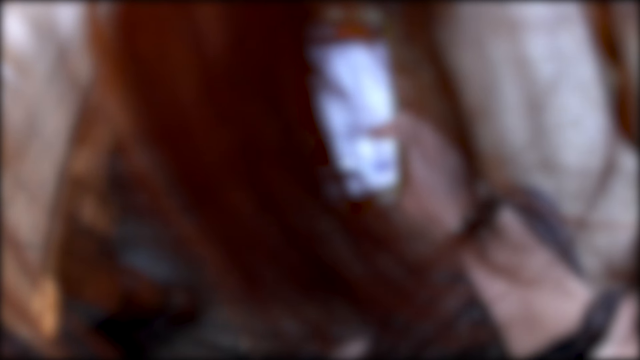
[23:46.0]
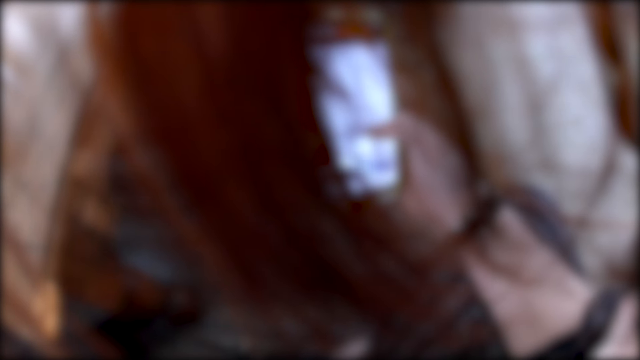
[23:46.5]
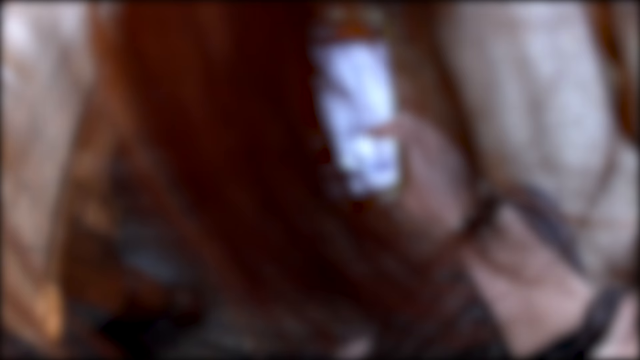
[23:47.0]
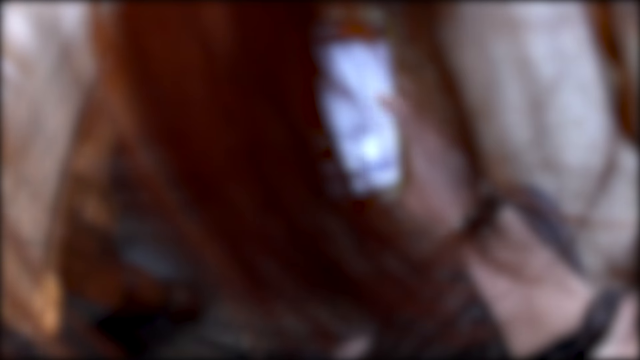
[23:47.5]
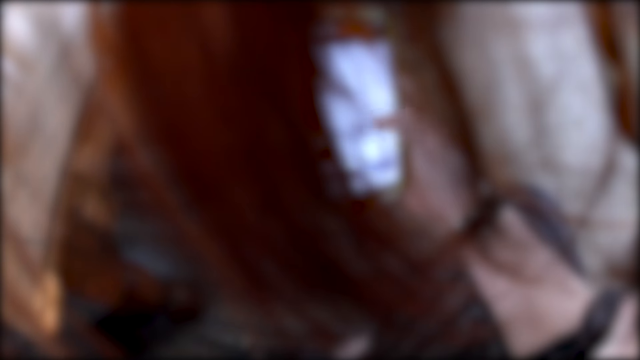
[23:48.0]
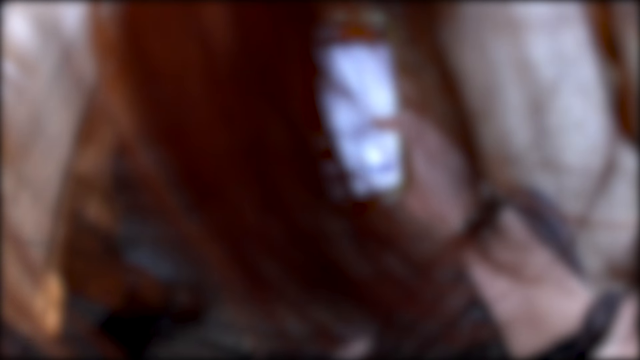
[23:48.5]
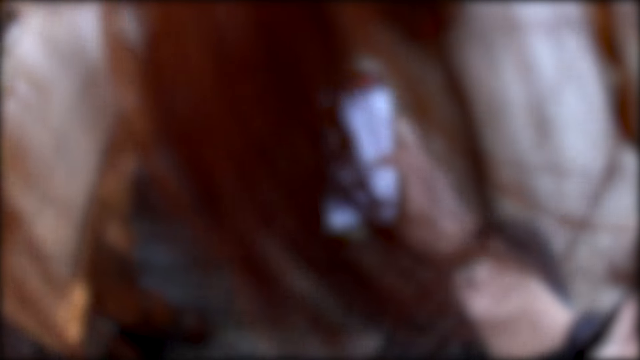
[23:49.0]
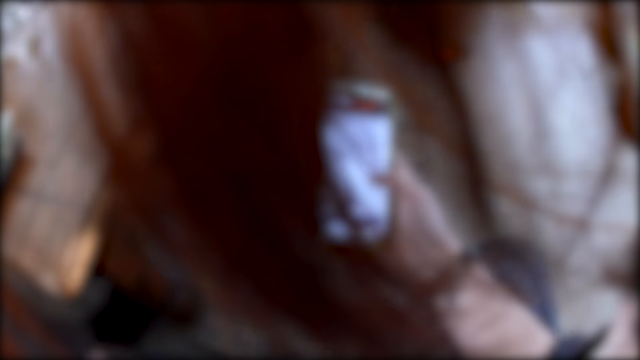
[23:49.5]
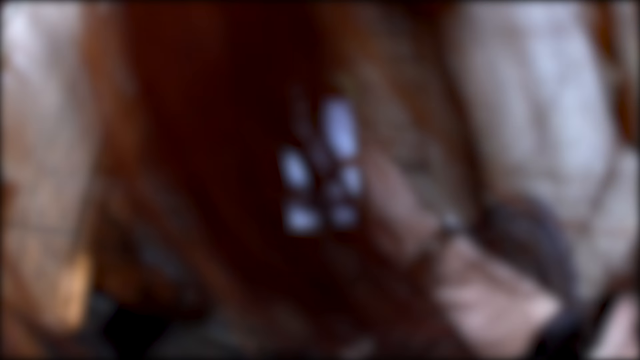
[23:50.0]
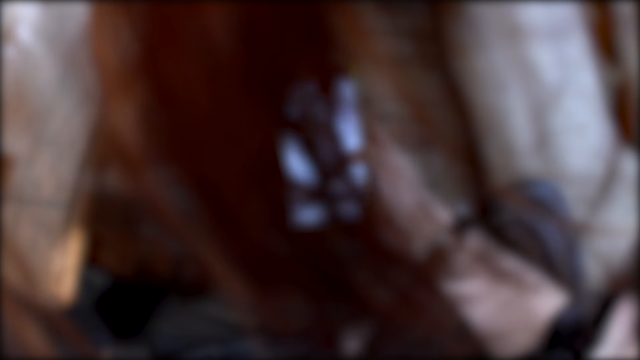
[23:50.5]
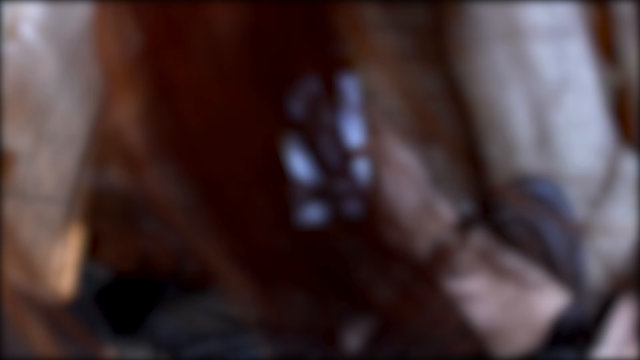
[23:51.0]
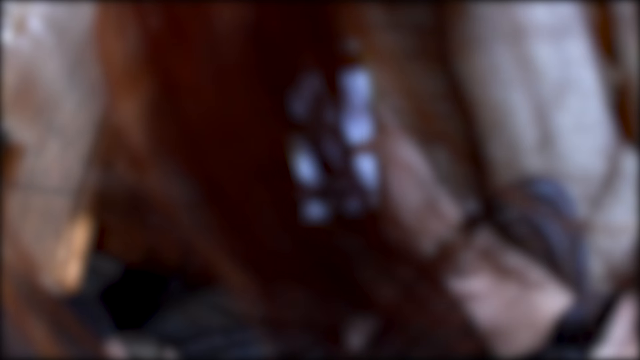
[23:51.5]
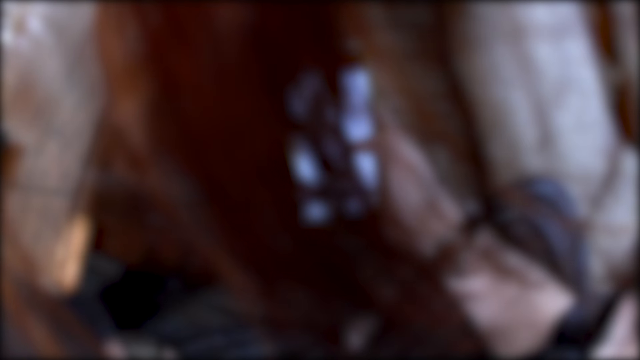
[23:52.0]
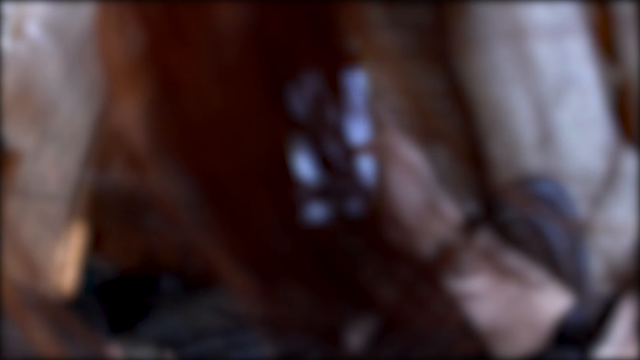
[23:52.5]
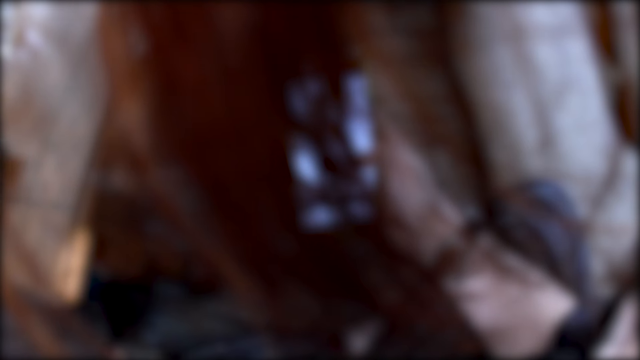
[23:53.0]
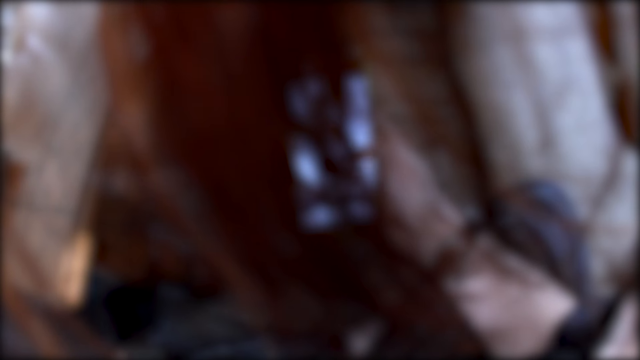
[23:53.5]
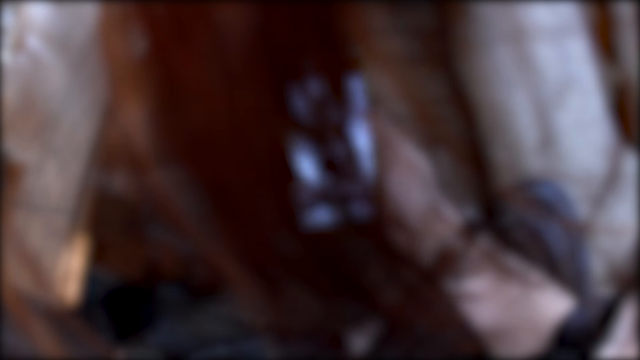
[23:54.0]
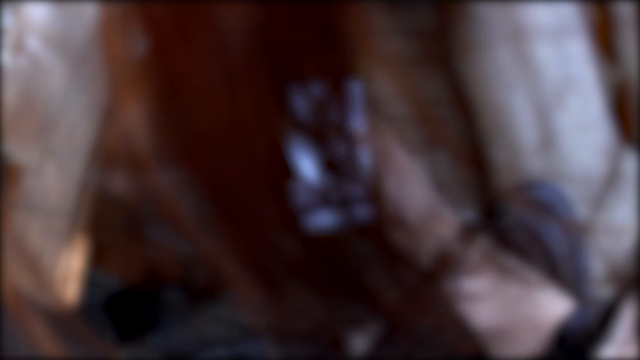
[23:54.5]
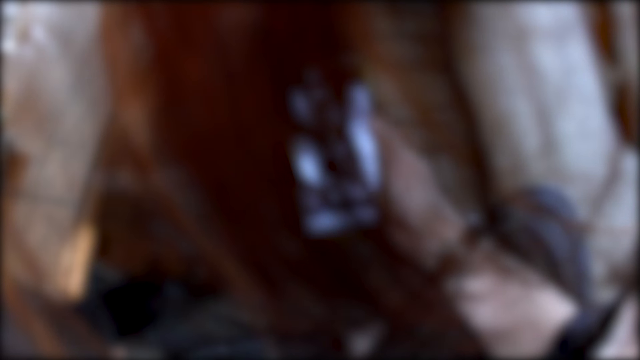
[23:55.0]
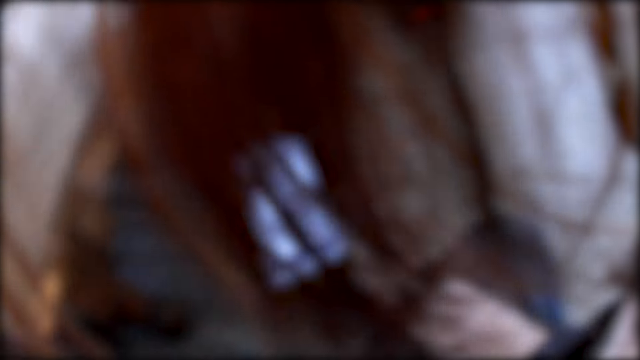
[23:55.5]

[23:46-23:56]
A man interacts with a woman.

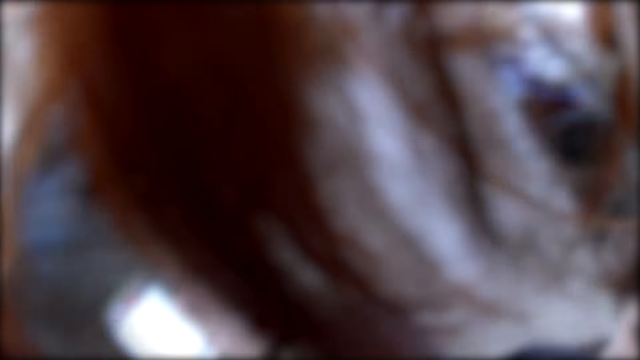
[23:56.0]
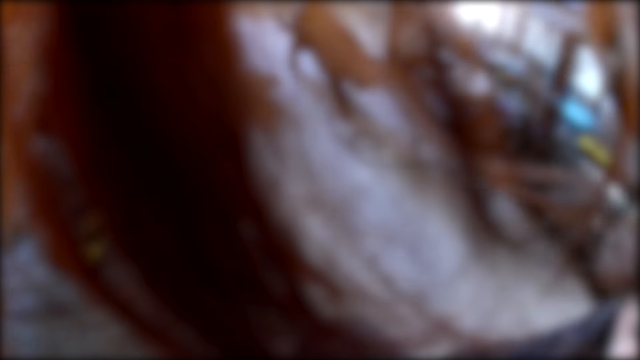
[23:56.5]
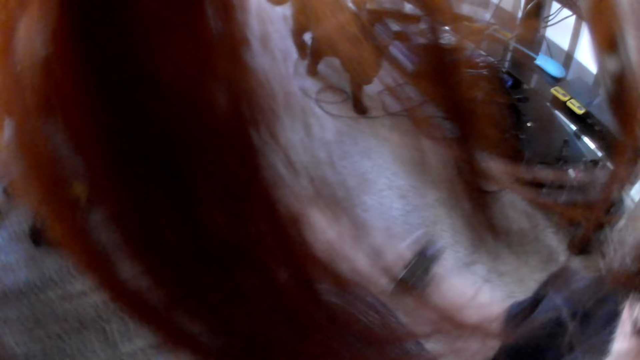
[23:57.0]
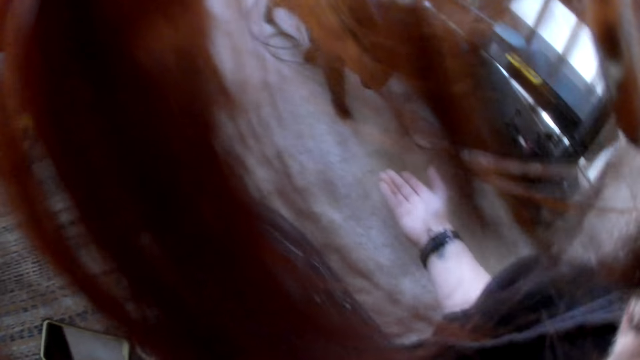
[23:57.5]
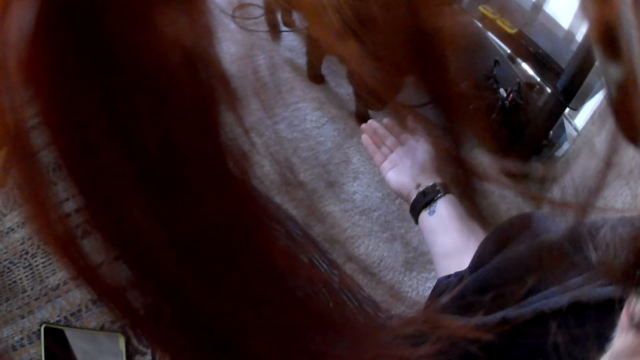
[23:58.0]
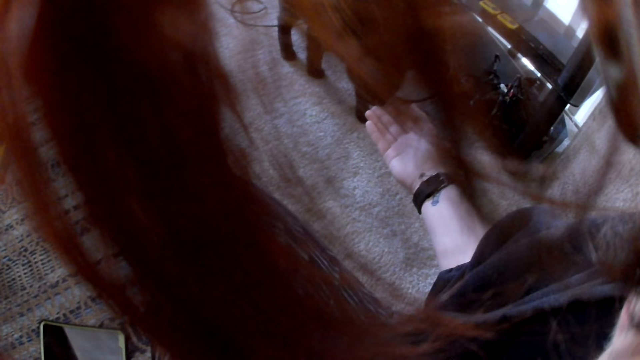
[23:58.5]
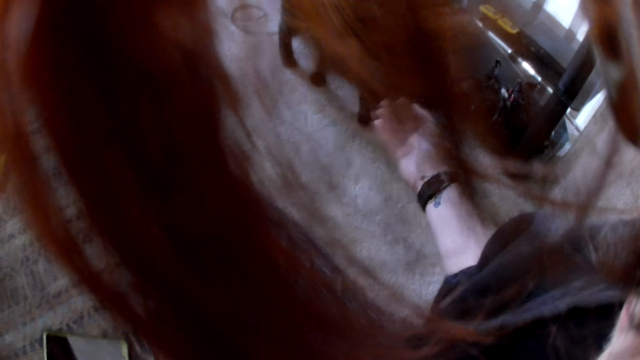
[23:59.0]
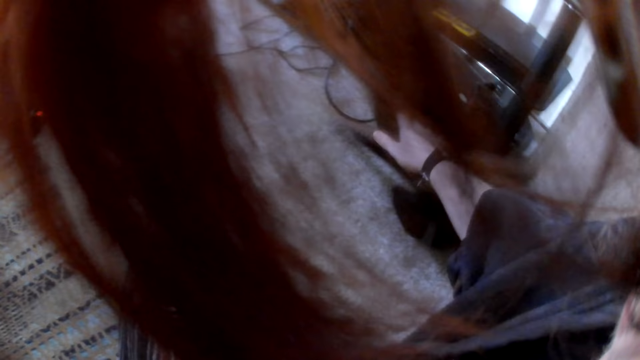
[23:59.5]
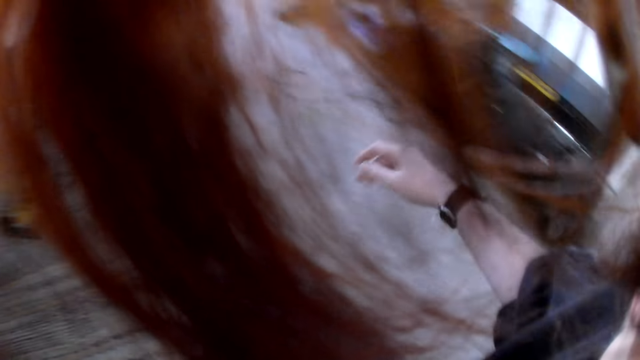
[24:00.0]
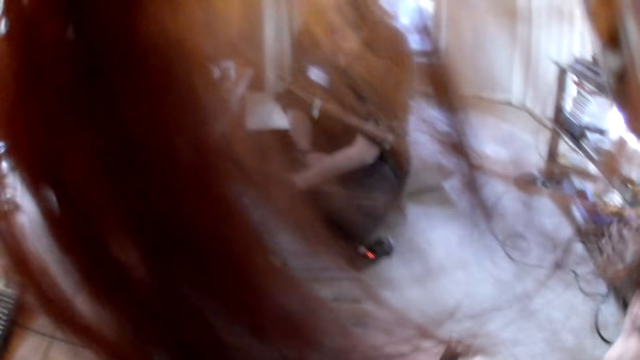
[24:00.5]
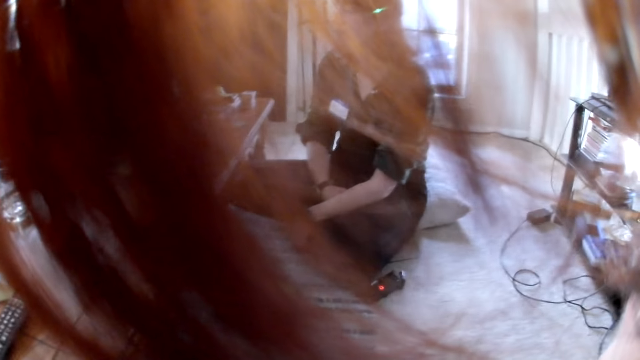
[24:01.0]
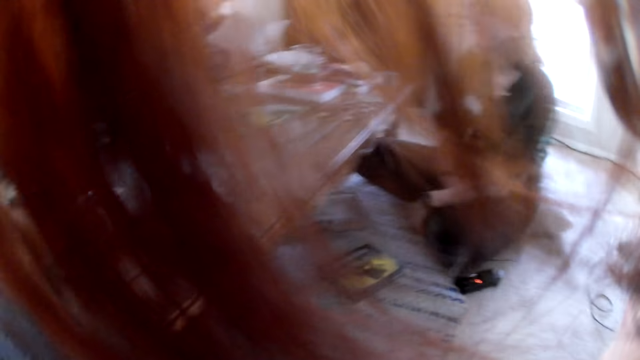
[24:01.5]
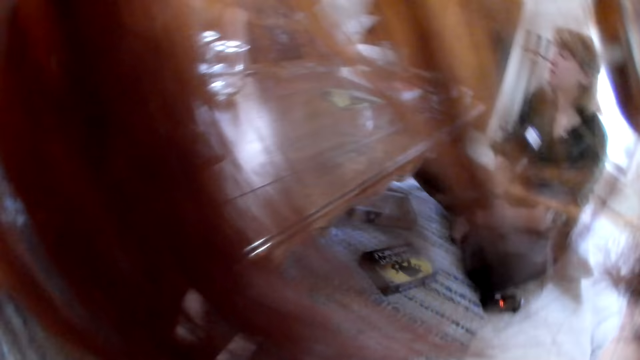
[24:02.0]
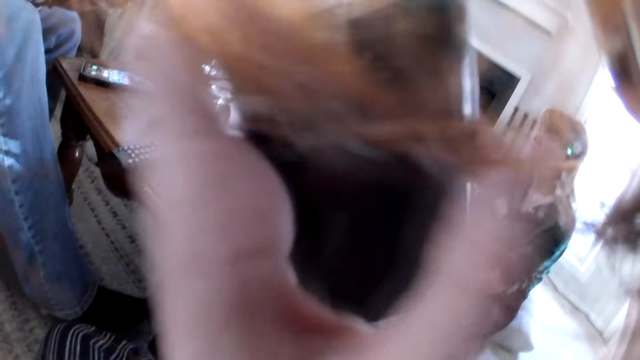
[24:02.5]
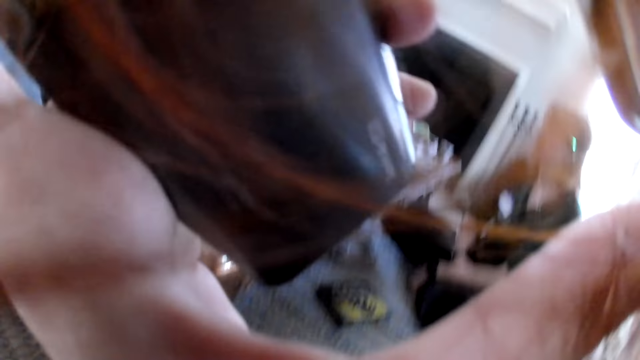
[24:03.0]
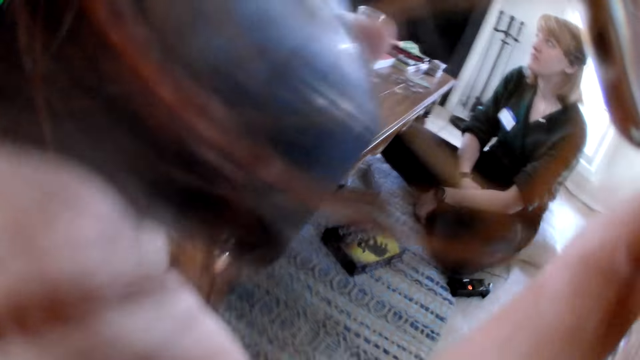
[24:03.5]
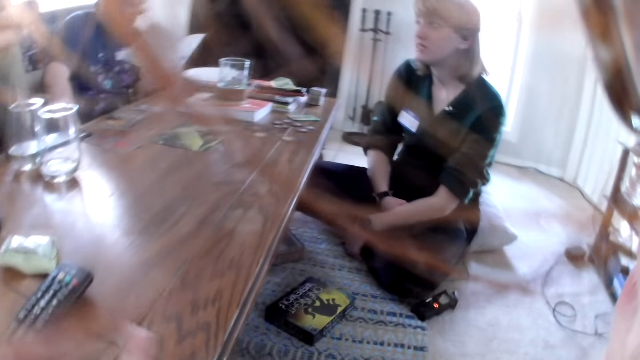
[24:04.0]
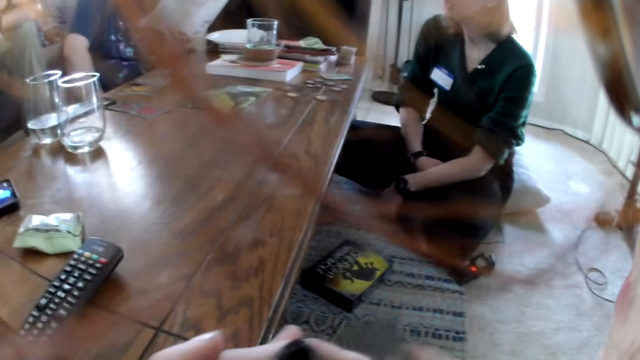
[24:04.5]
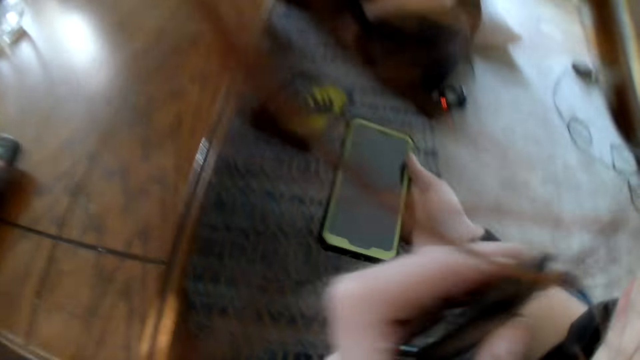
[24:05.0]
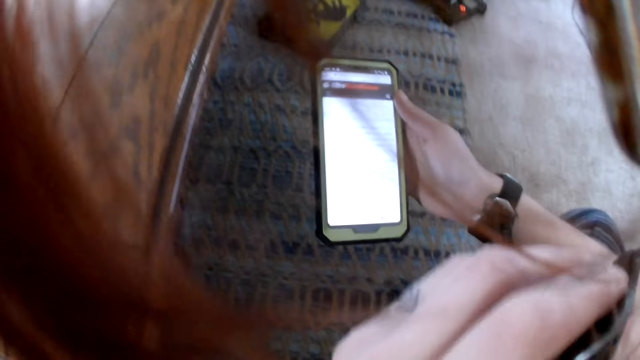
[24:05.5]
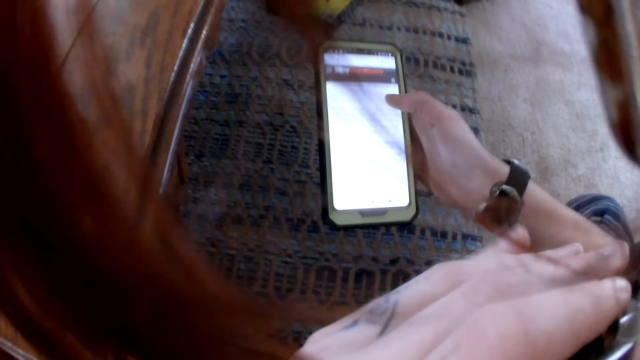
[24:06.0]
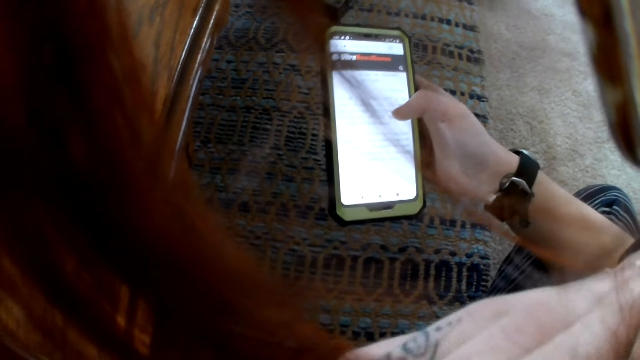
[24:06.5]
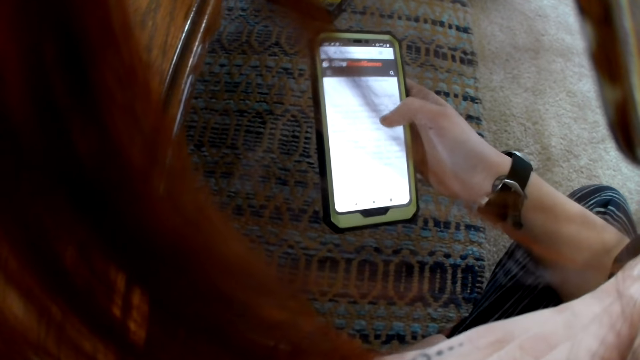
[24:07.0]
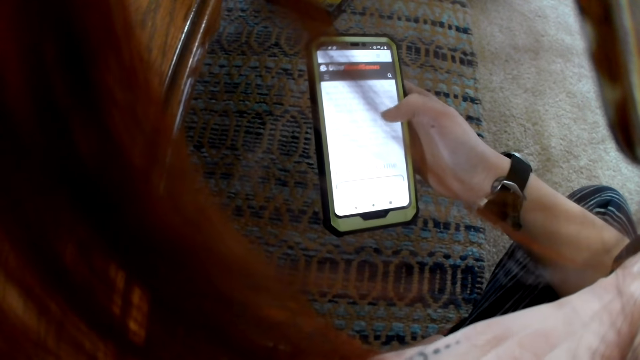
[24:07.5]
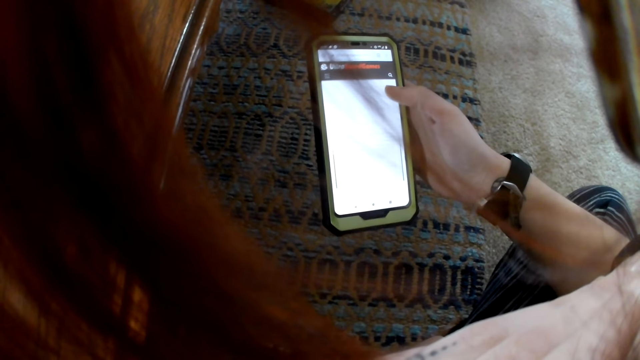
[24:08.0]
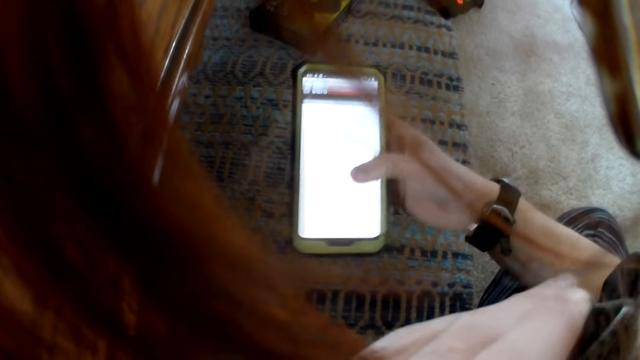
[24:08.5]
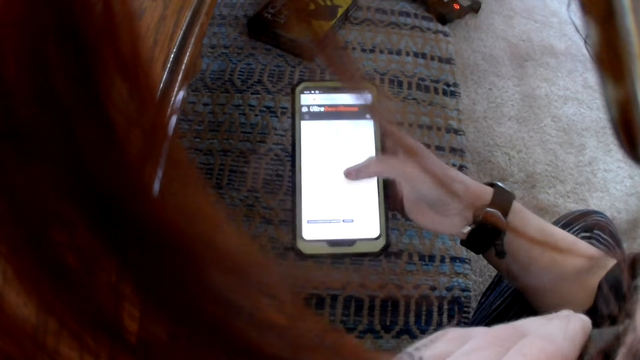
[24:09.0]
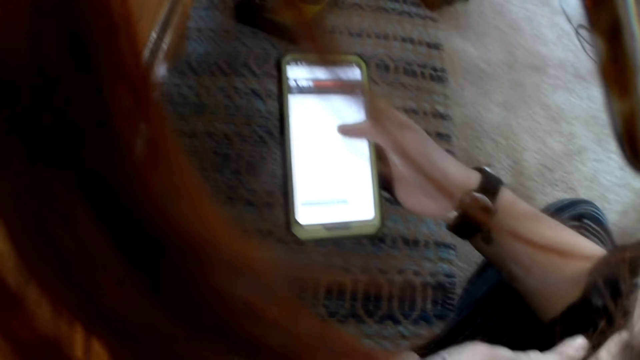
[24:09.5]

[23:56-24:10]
The camera wearer looks at the cat. She touches the cat. The cat plays with the camera wearer. The camera wearer looks up. She touches the head. She scratches her face with her left hand. She looks at the phone. She puts a snuff in her left hand into her mouth. She operates the phone with her right hand. She smokes the hookah pen. She operates the phone.
